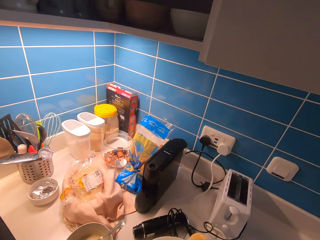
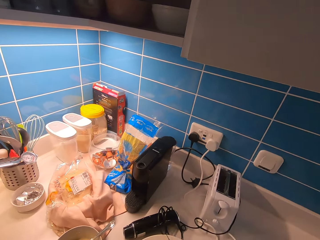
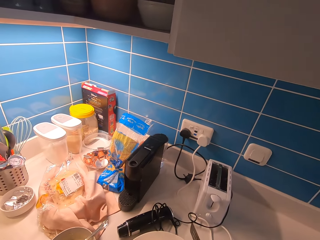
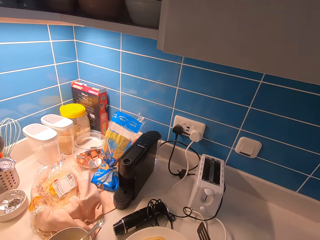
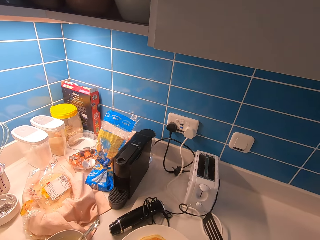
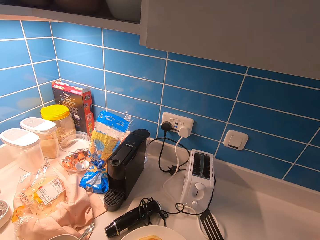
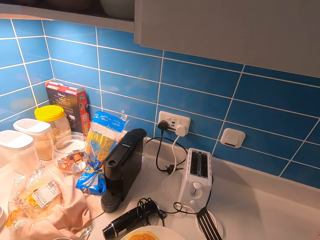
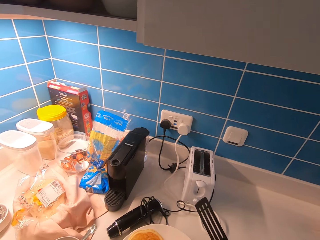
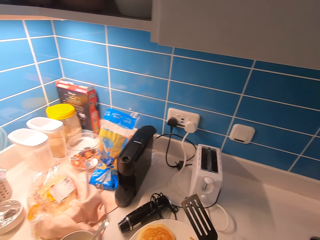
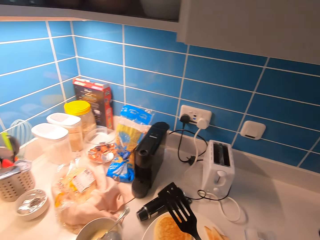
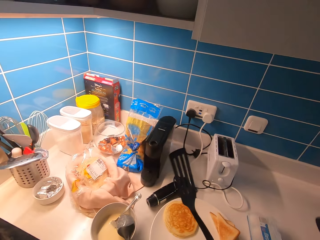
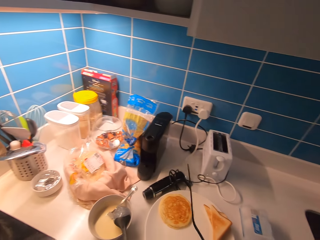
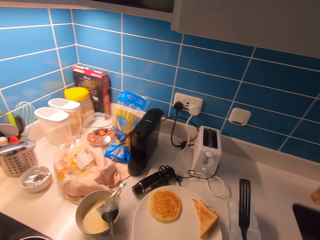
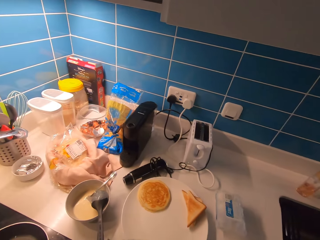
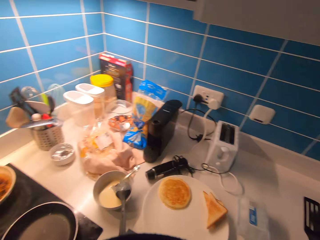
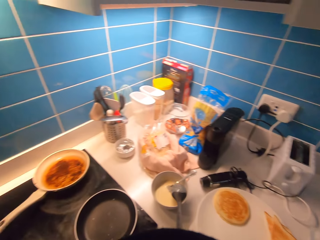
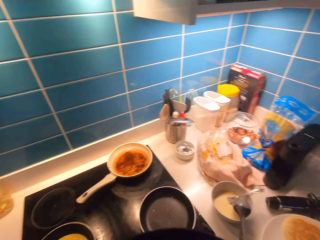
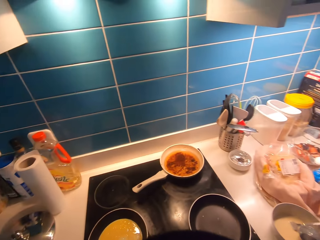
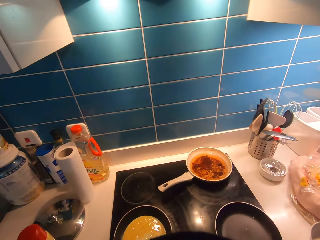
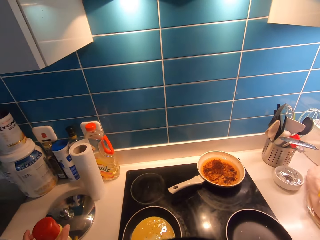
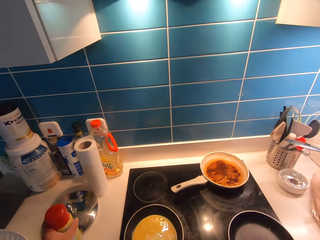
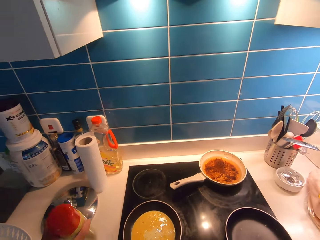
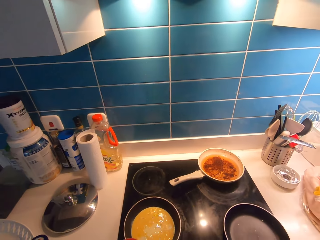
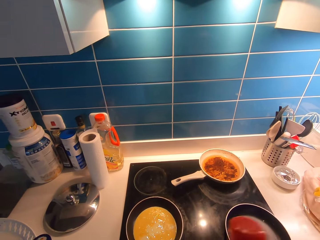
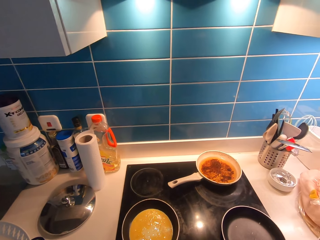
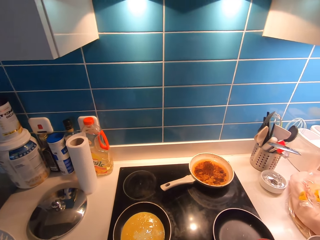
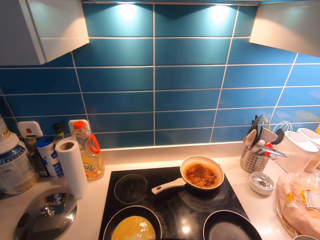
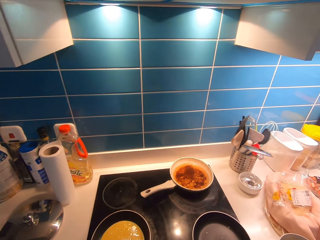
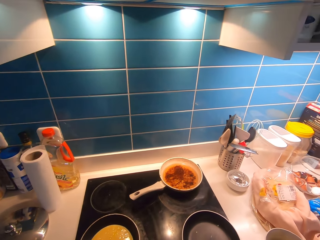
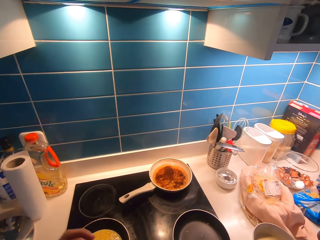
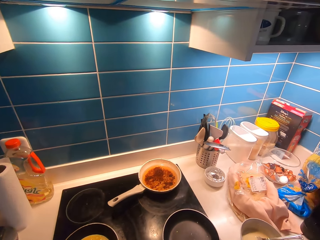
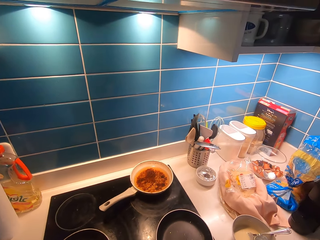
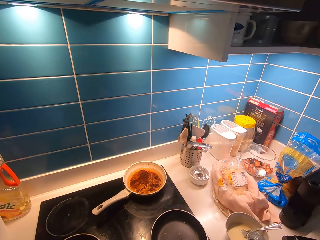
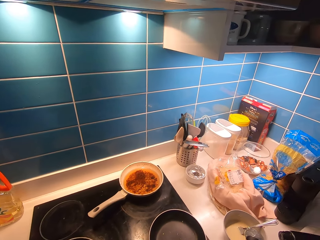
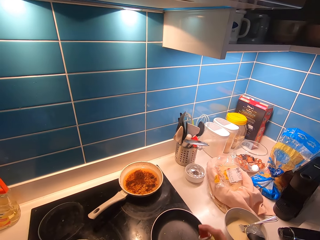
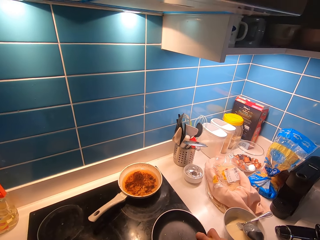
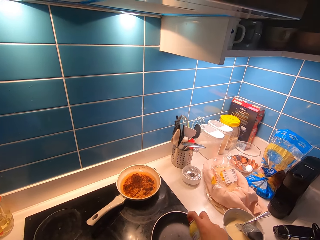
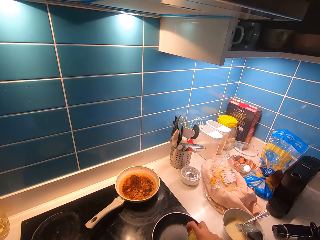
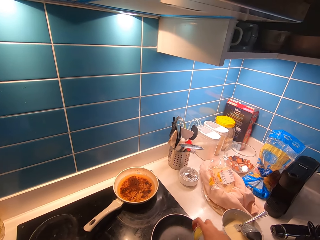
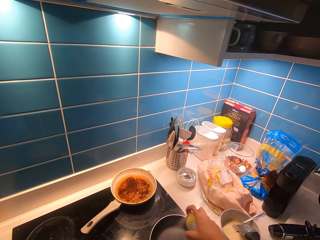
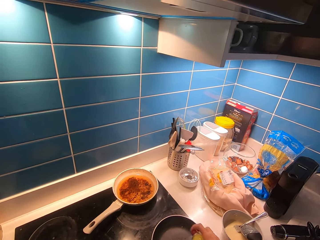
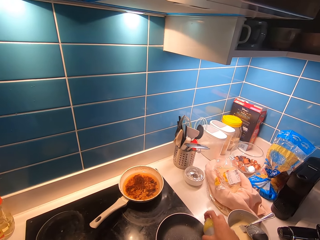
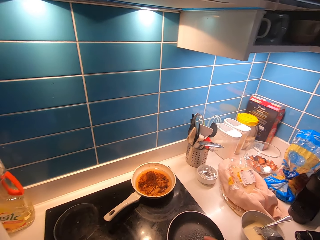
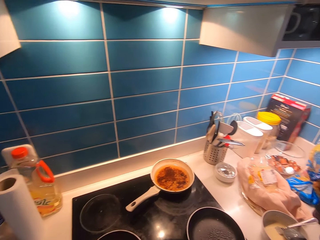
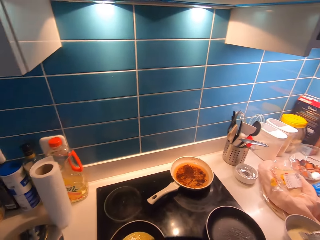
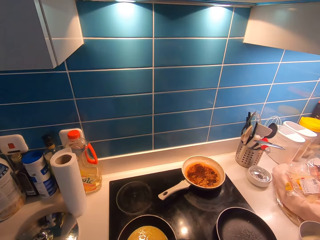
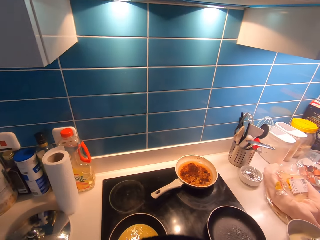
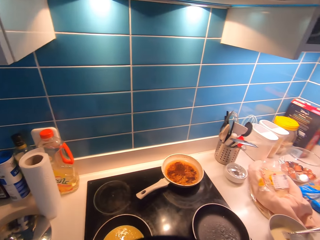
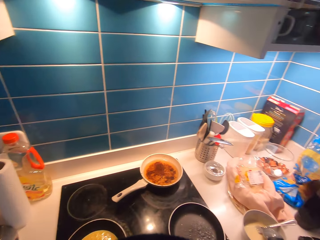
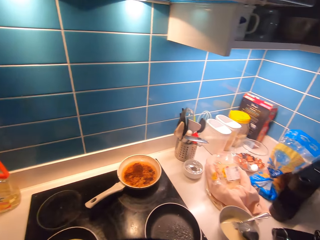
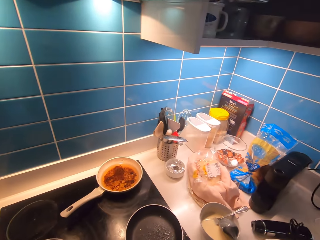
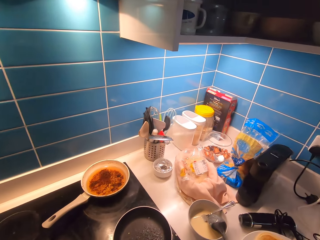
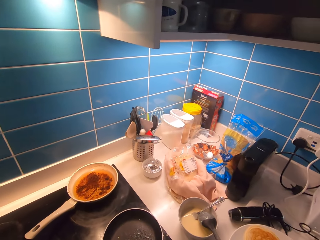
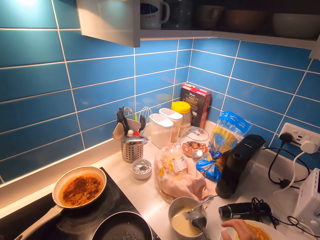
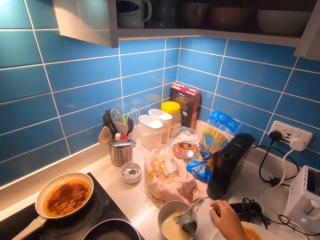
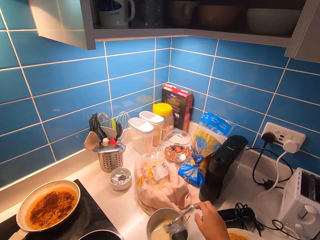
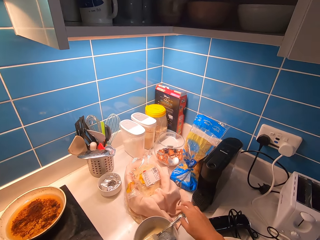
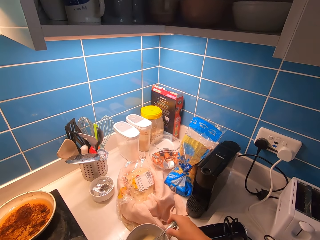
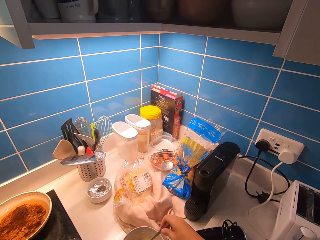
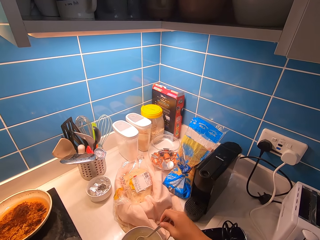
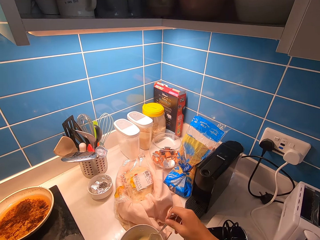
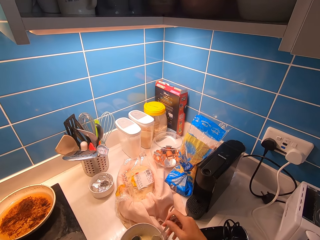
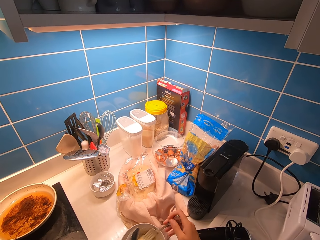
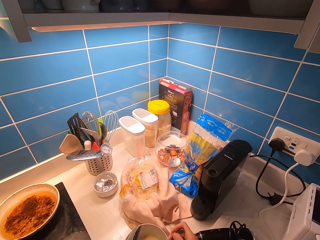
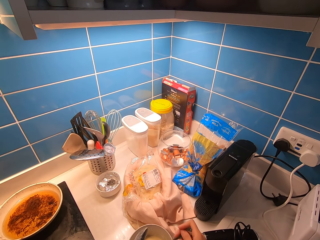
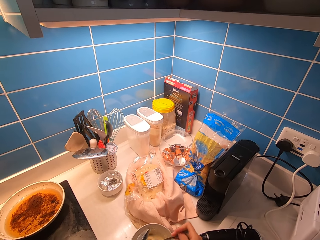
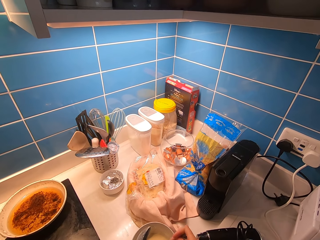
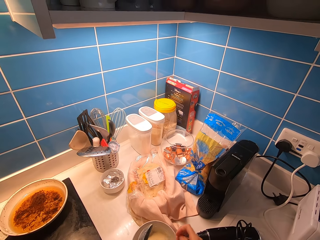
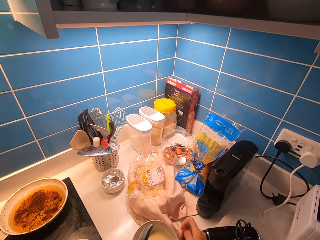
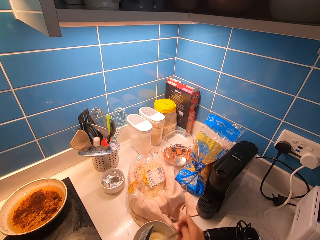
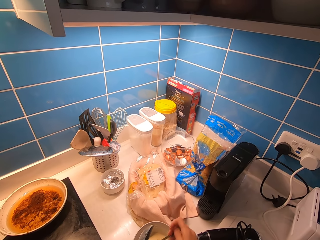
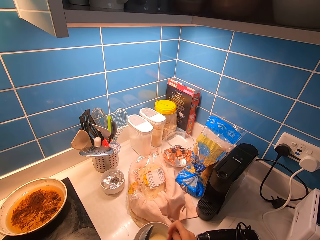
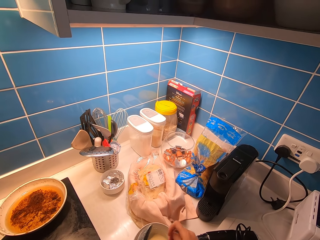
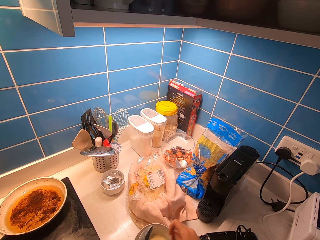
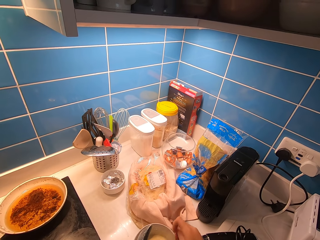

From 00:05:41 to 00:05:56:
The camera wearer puts the pancake on the plate. They stare around. They pick up the oil spray. They spray oil in the pan. They stir the pancake mixture using a fork.

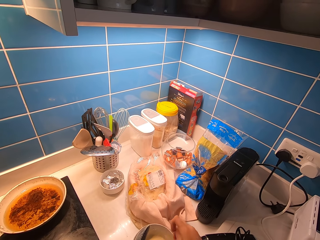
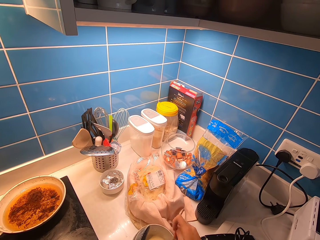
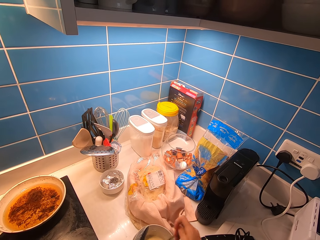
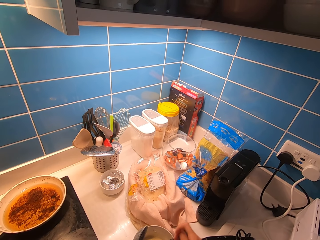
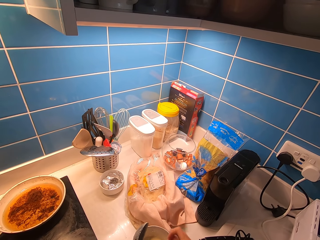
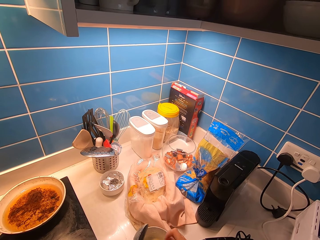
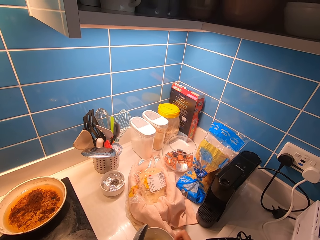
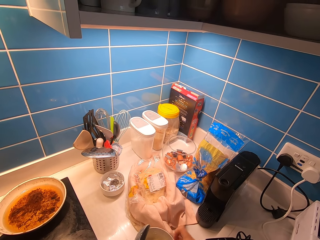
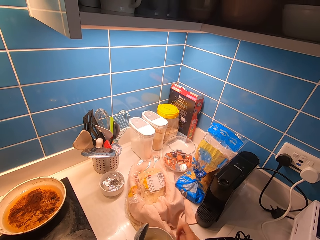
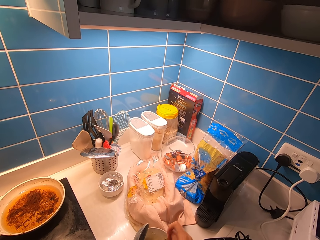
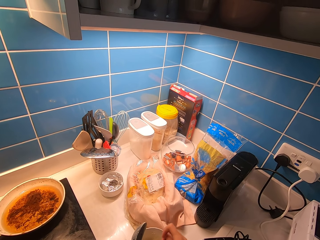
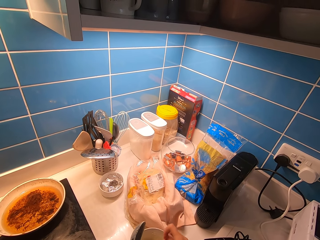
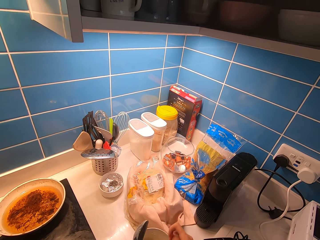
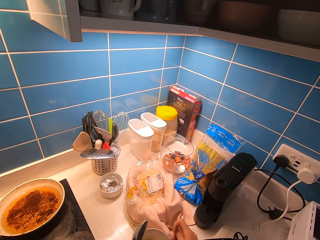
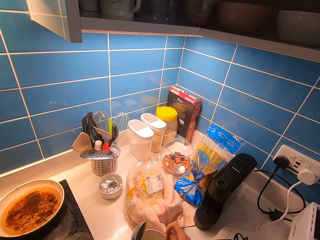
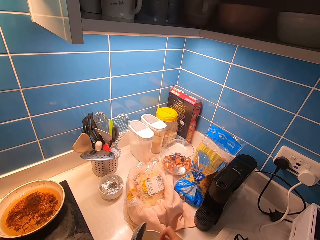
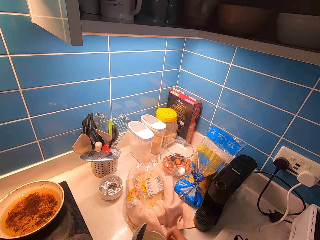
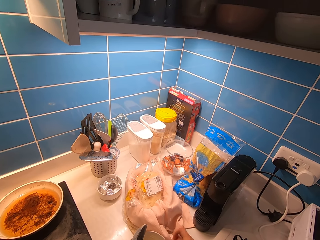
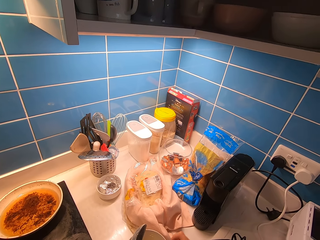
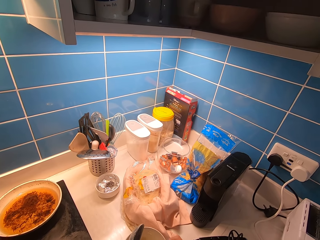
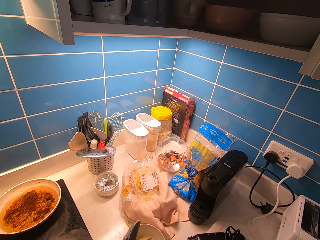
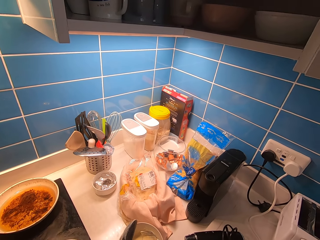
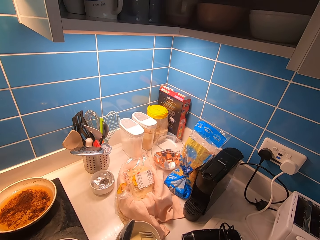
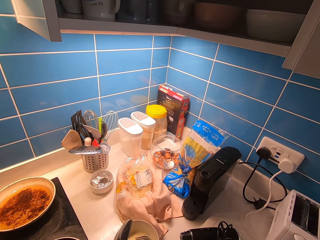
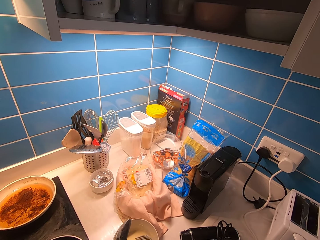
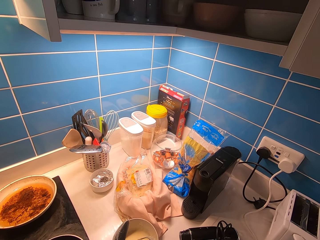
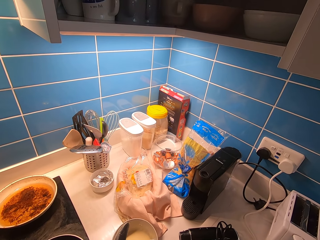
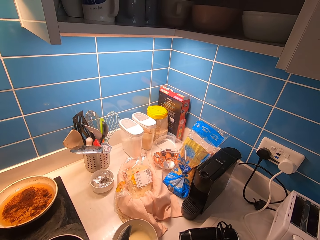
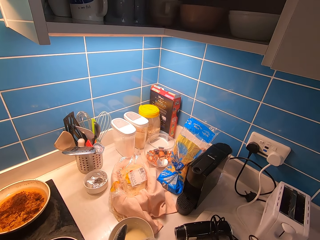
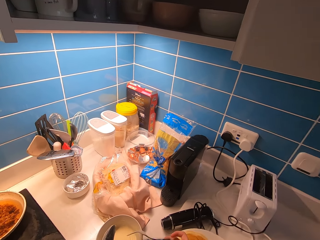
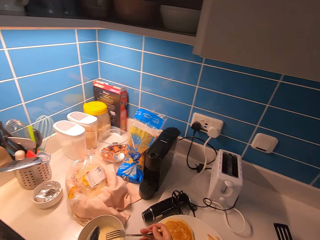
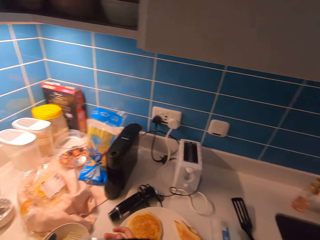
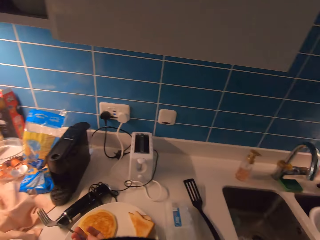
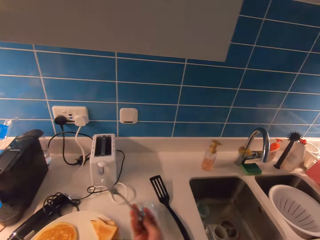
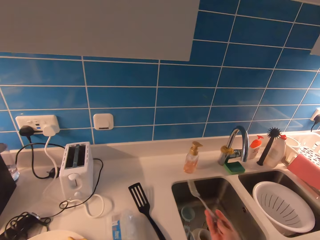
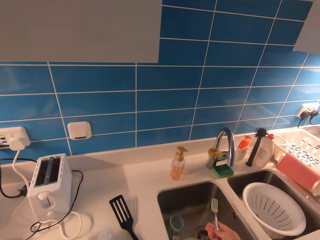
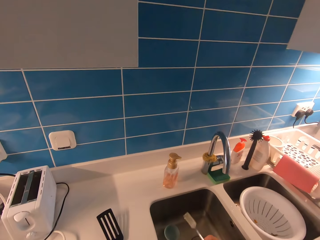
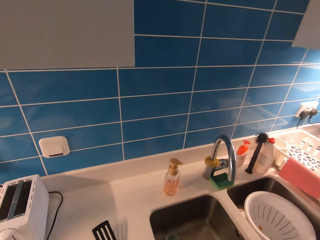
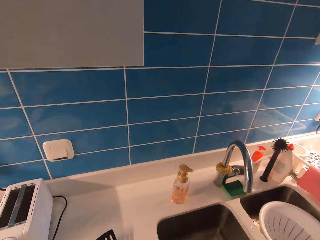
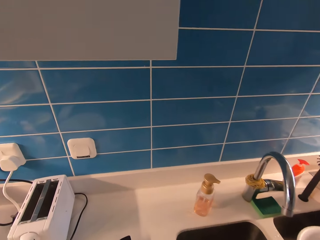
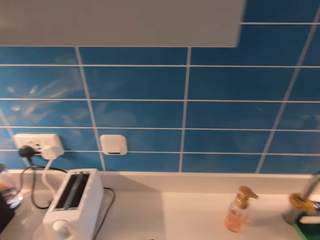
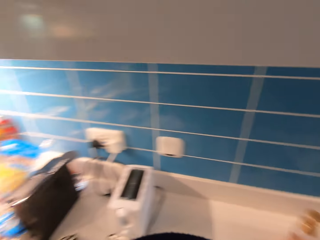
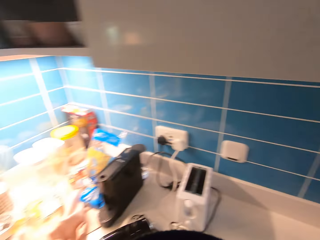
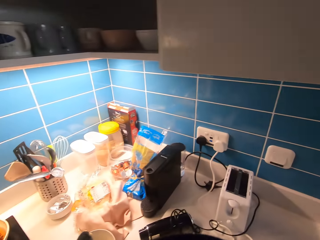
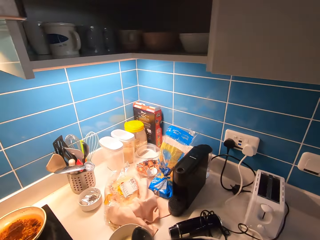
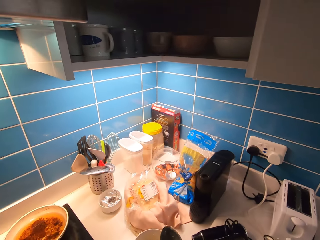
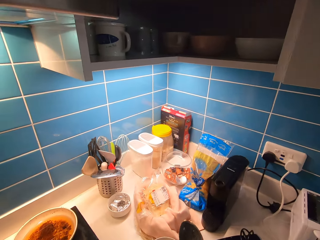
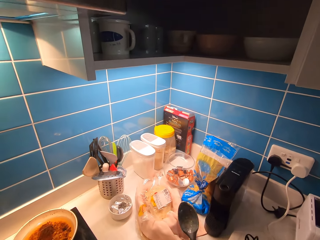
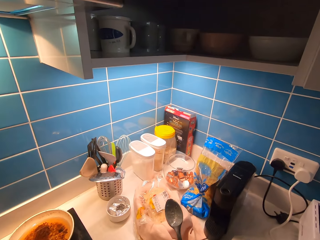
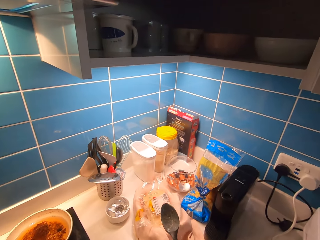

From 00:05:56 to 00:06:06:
The camera wearer stares around. They drop the fork in the kitchen sink.
